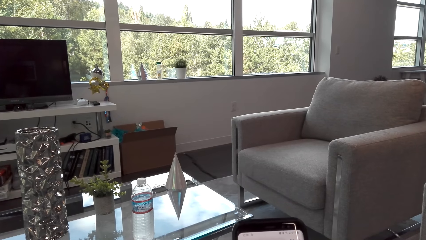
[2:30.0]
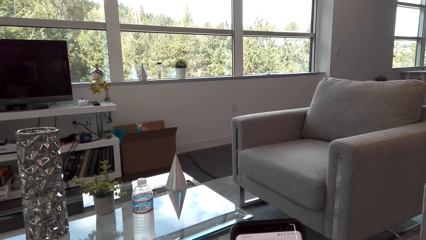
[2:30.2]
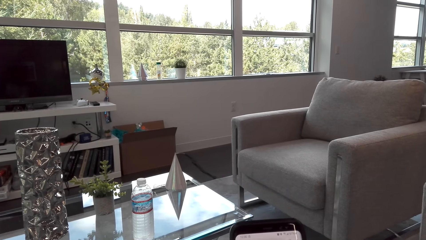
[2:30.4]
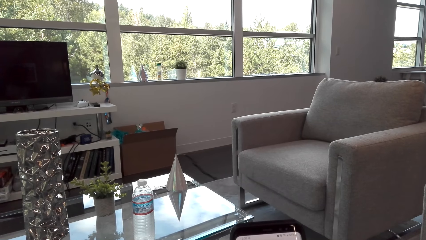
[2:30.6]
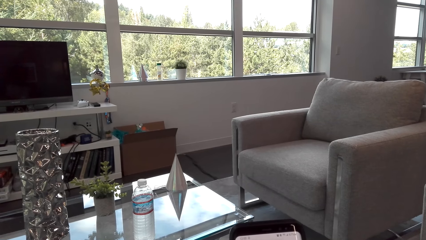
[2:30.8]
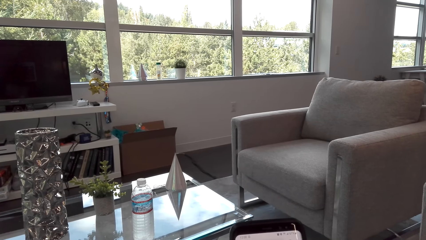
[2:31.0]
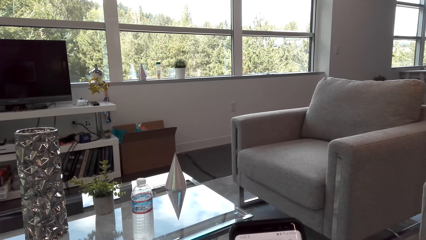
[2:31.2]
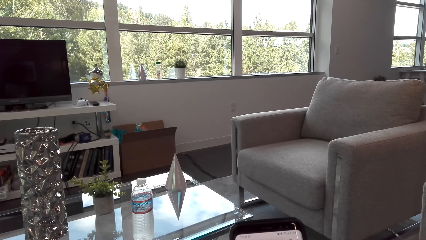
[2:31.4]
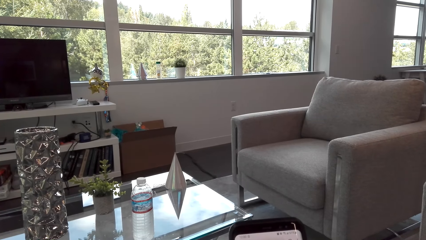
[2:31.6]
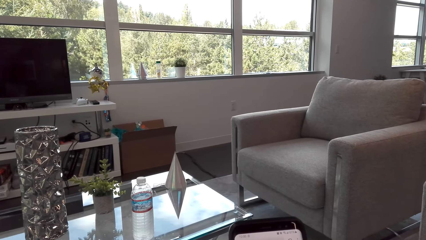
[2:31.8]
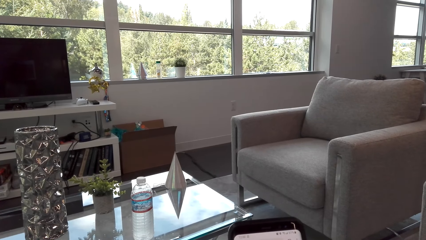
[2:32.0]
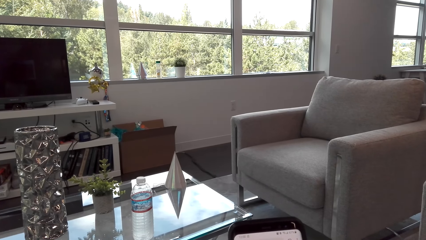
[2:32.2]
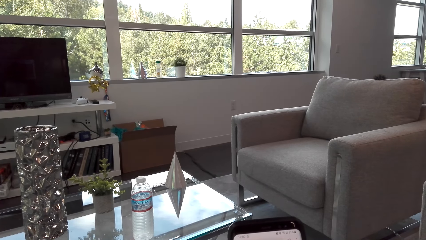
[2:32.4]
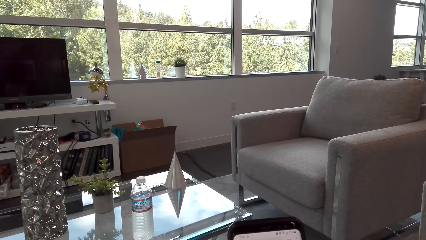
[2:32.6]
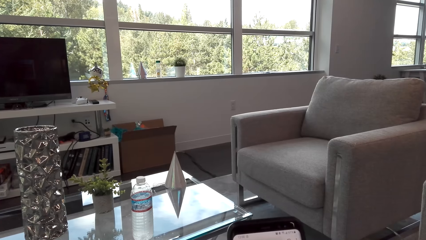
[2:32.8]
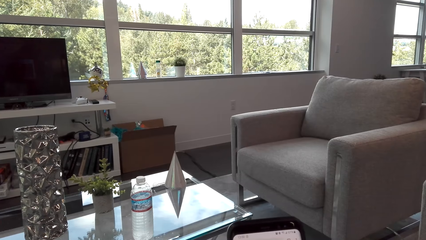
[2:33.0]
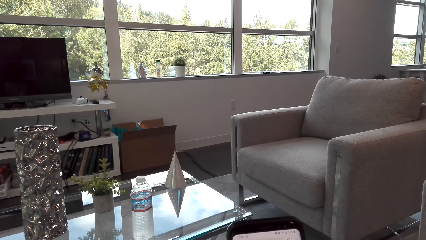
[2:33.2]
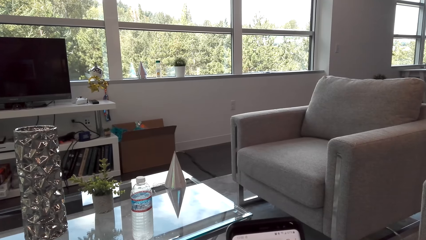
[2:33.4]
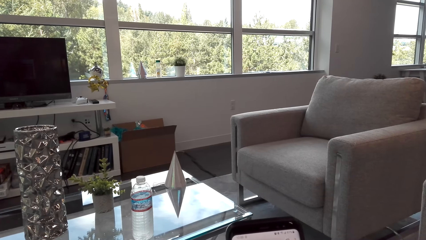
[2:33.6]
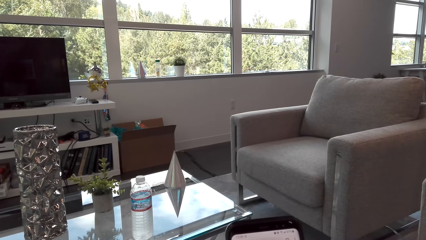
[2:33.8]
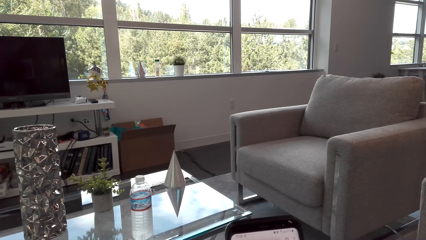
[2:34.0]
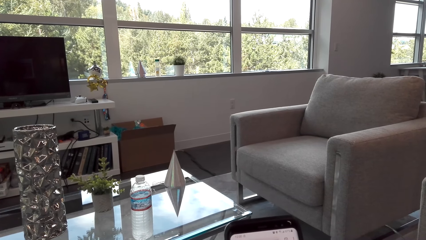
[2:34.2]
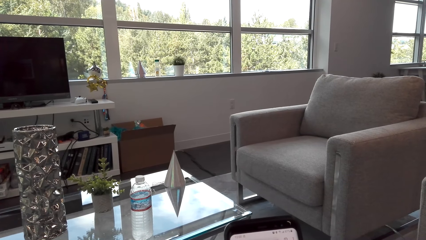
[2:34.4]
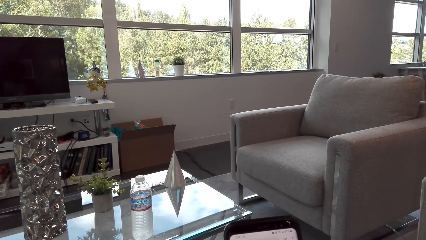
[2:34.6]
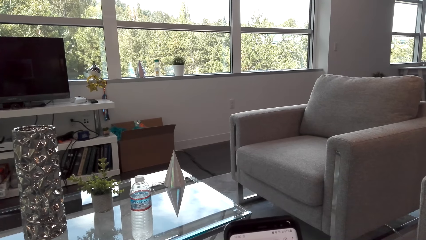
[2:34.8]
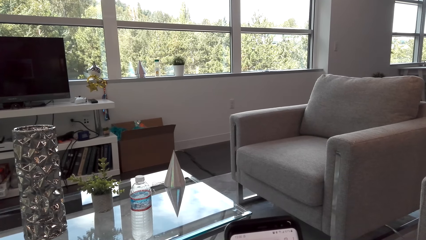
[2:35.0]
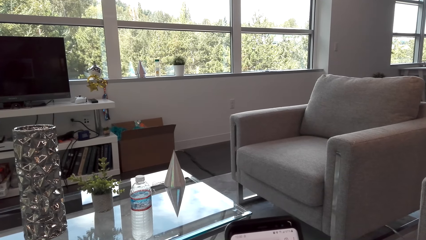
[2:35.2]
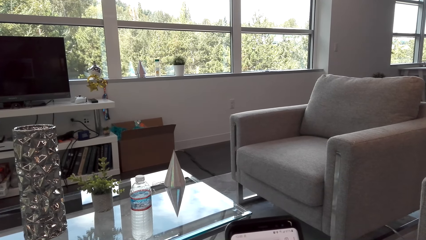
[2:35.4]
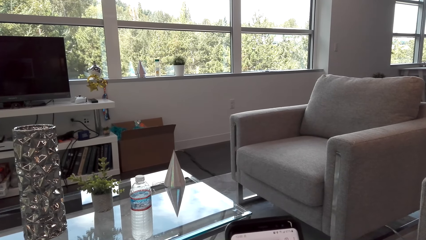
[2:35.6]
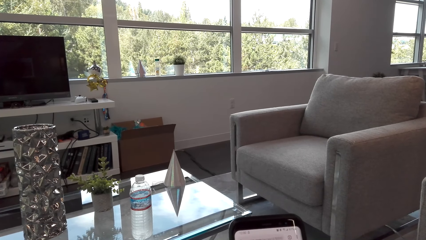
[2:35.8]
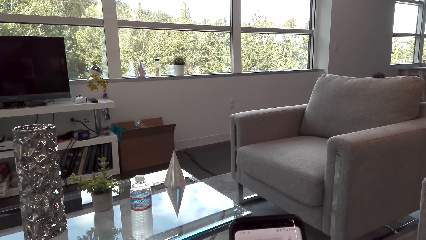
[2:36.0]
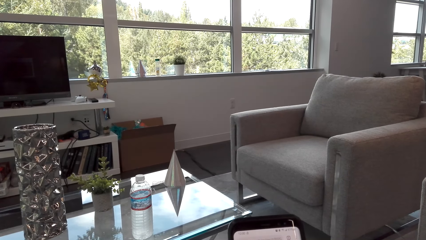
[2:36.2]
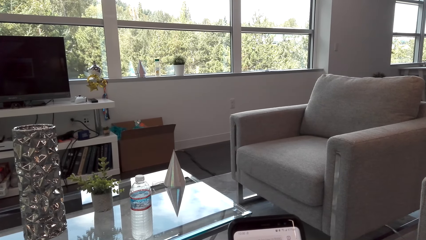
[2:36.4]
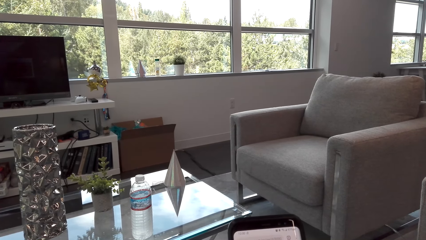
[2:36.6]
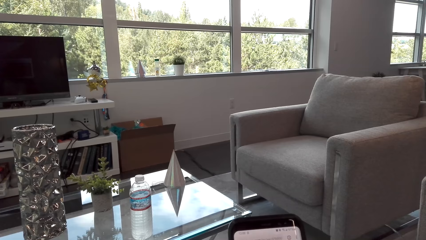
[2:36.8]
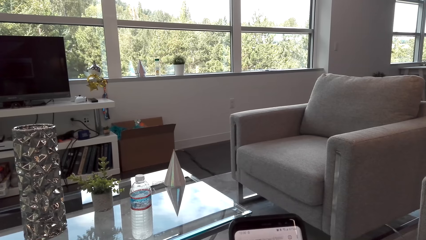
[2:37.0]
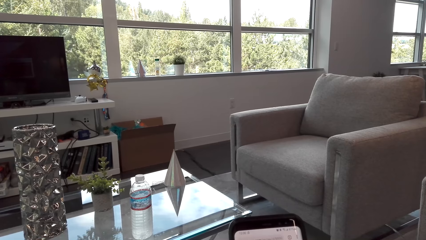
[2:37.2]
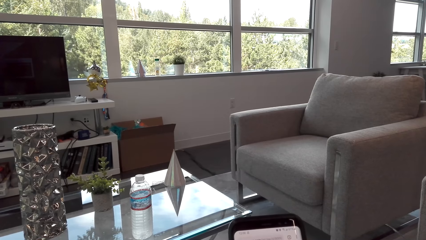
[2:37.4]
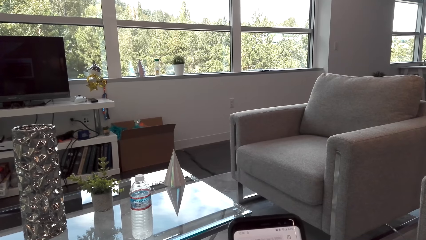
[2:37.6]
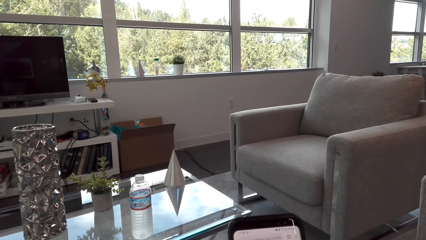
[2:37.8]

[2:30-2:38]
The camera wearer scrolls the phone.

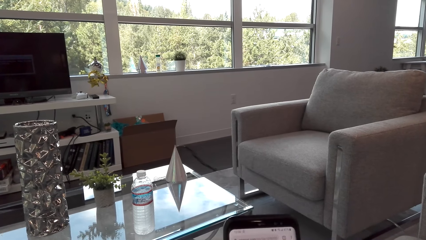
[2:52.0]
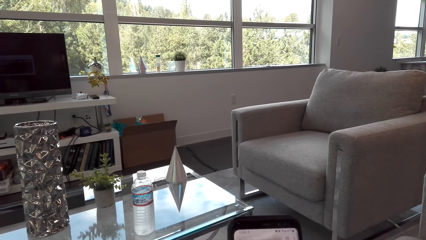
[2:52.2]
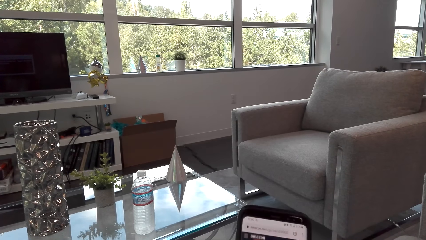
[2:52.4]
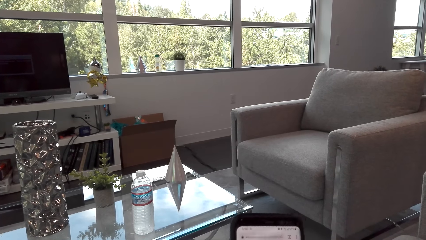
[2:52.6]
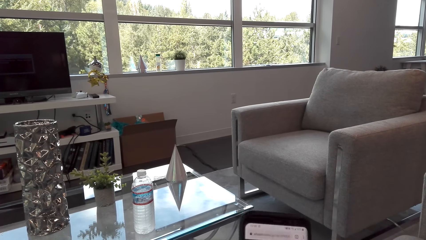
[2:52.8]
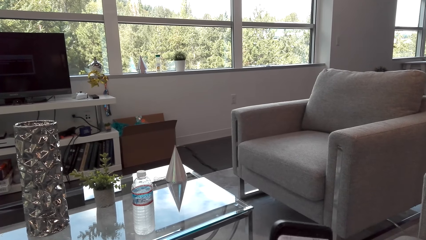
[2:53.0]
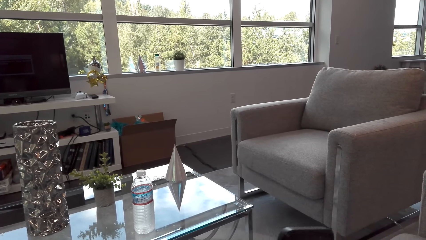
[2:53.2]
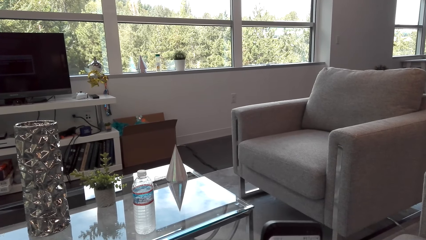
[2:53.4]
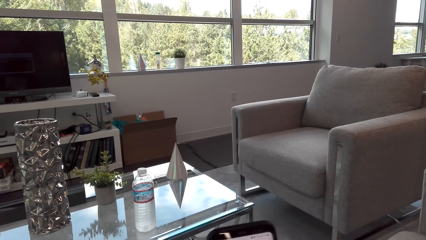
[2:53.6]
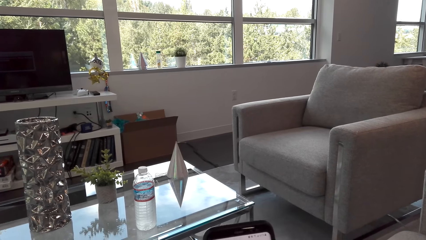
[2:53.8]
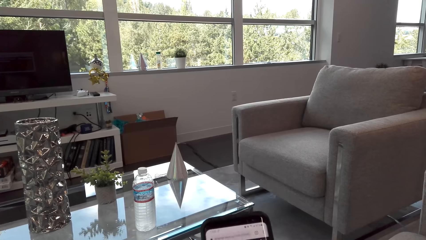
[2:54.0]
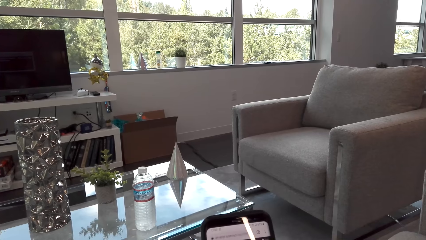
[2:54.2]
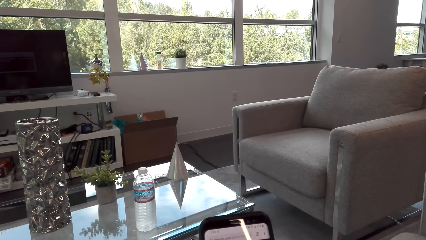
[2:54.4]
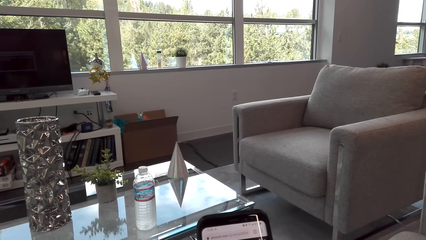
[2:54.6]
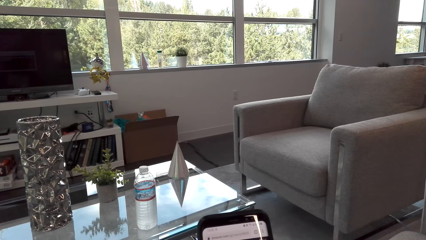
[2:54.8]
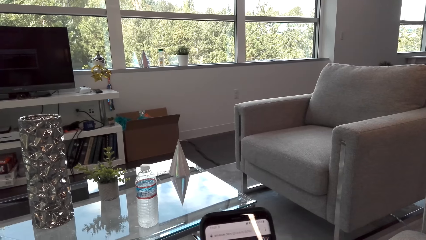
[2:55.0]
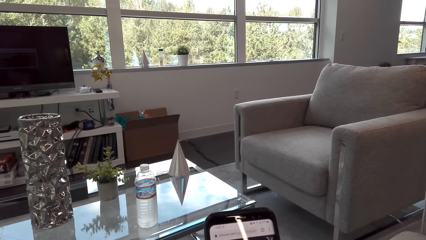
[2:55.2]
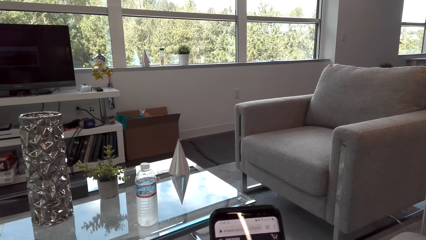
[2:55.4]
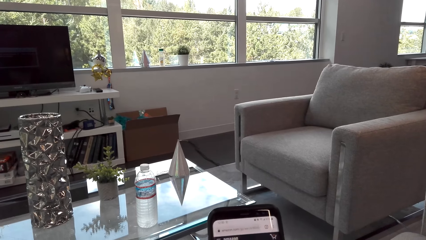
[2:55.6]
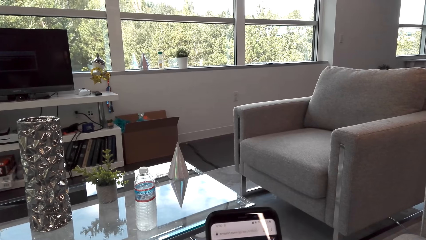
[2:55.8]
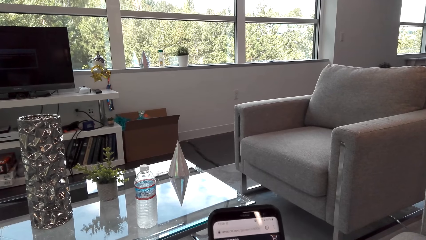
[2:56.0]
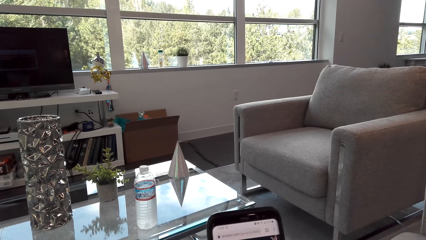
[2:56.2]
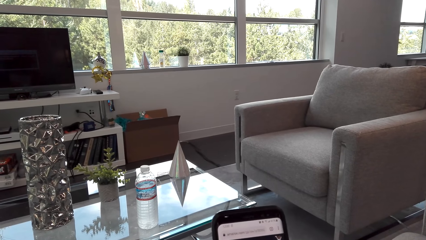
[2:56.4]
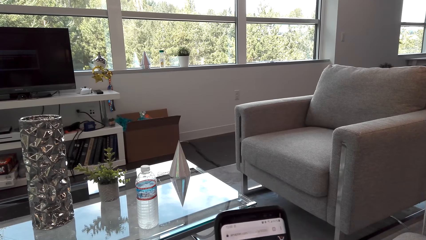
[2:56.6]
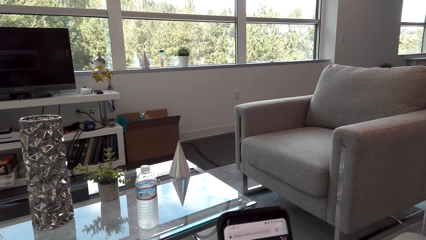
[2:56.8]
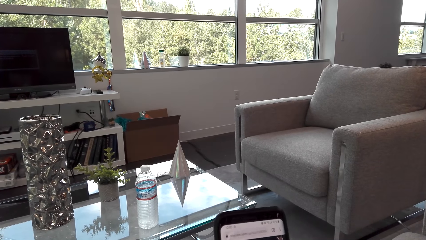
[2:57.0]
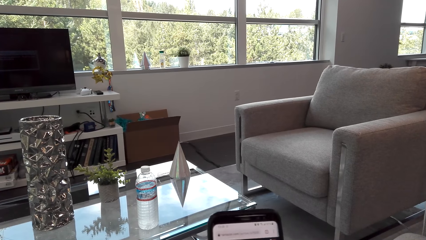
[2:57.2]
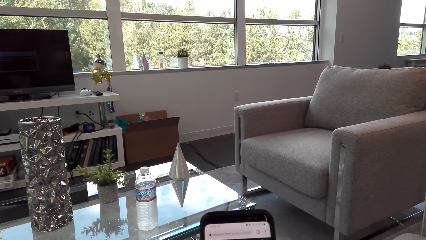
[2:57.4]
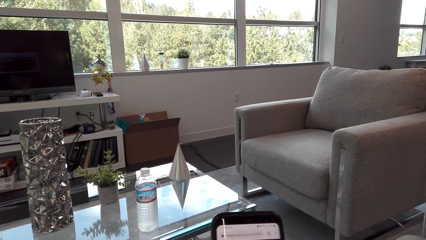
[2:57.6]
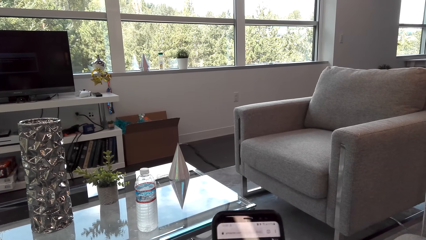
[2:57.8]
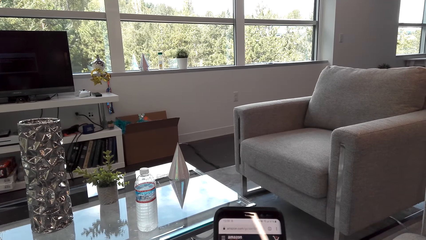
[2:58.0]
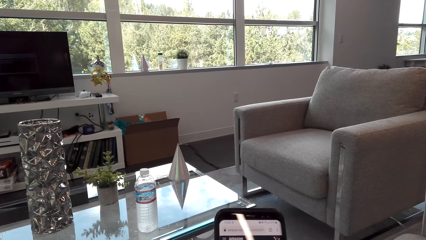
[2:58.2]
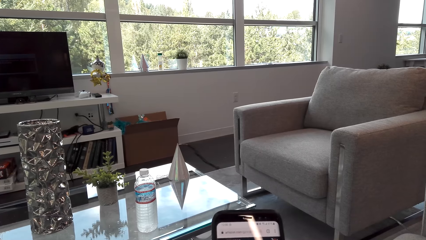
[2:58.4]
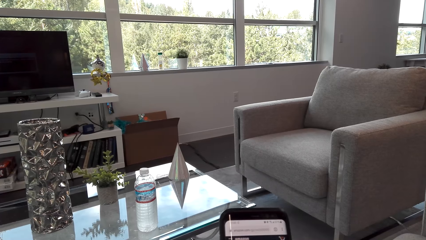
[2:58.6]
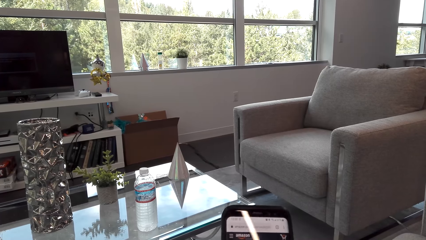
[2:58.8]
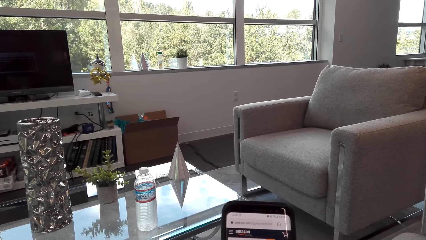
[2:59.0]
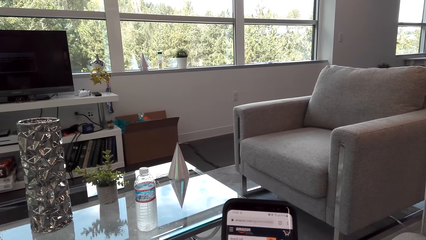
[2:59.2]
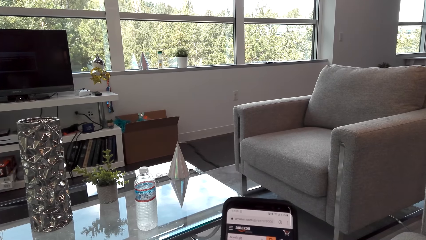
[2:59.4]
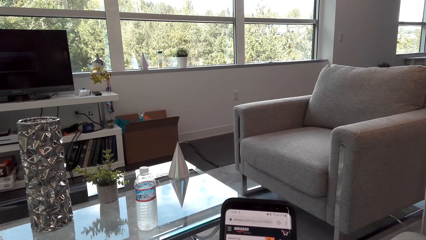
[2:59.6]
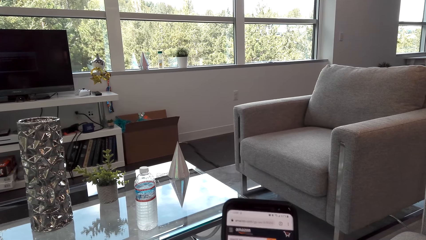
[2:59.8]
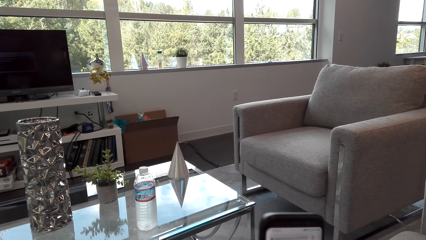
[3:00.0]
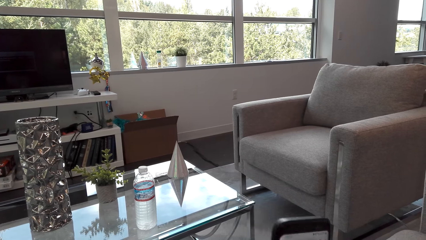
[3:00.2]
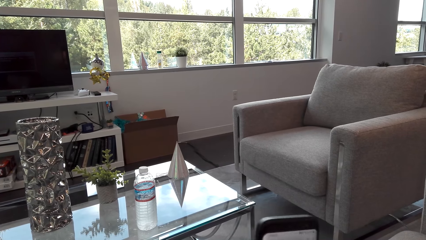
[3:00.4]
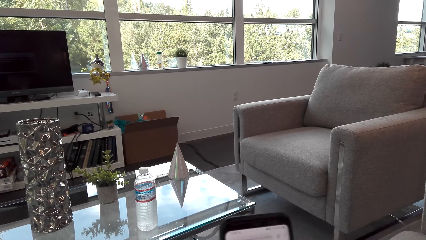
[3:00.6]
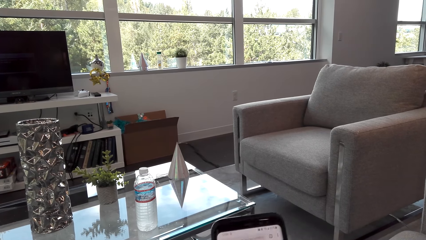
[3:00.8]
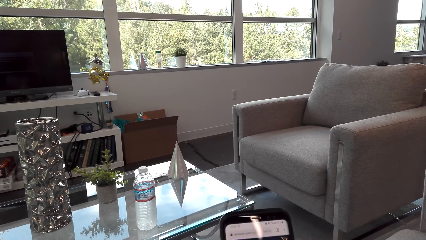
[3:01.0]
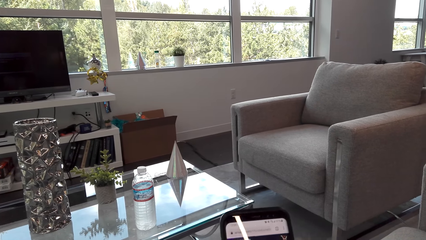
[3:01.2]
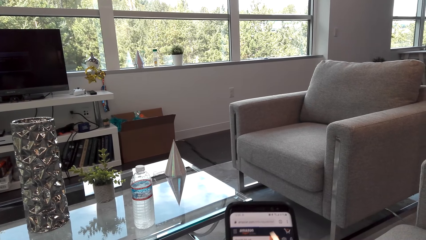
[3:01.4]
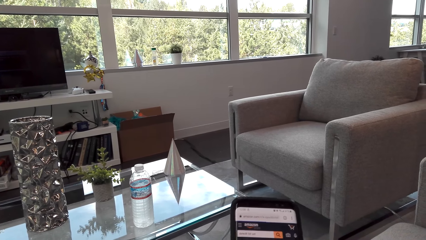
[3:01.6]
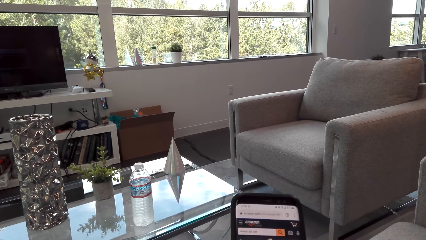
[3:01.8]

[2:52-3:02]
The camera wearer scrolls the phone. They scroll the phone again.
